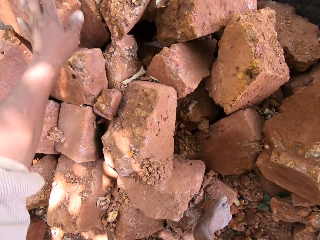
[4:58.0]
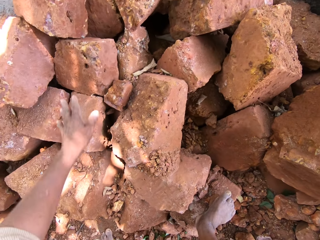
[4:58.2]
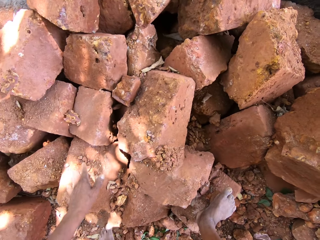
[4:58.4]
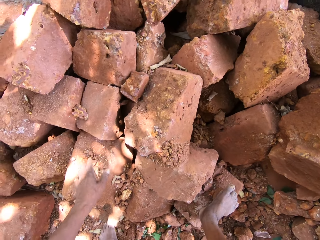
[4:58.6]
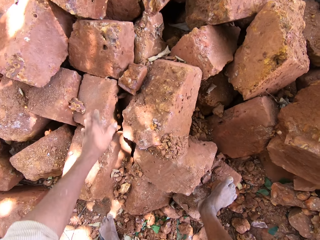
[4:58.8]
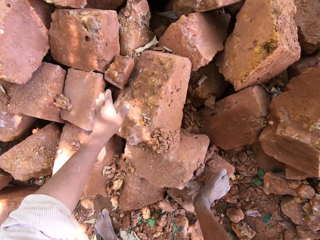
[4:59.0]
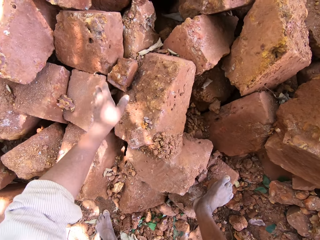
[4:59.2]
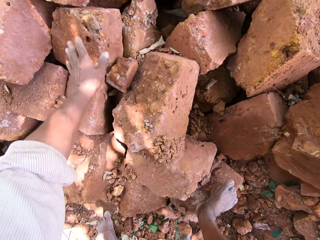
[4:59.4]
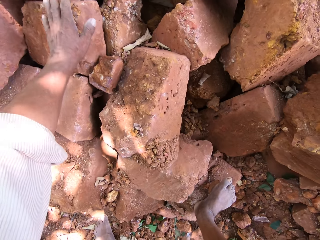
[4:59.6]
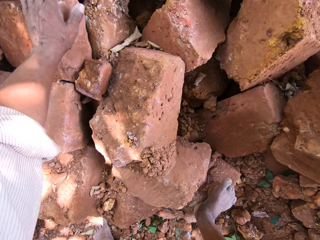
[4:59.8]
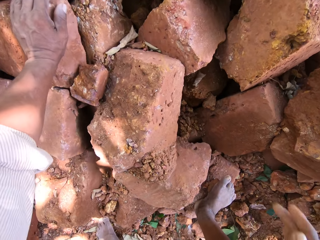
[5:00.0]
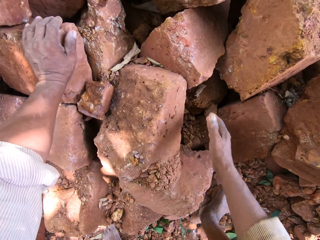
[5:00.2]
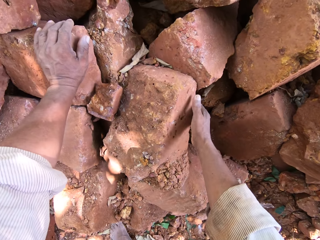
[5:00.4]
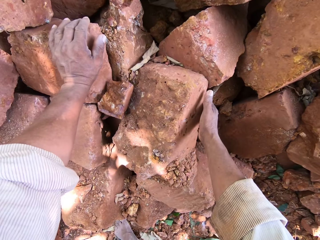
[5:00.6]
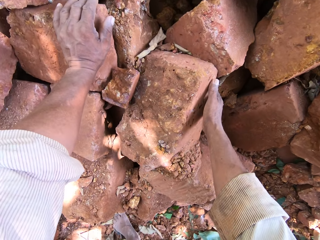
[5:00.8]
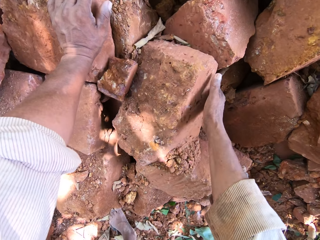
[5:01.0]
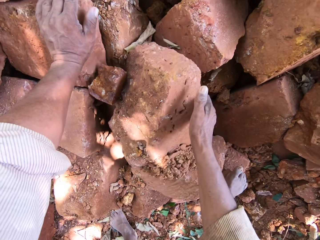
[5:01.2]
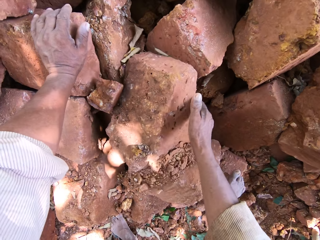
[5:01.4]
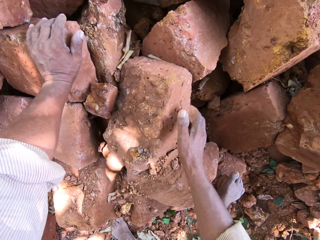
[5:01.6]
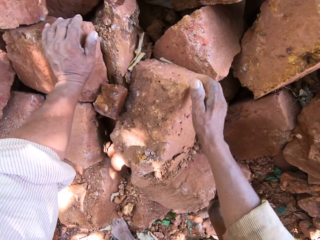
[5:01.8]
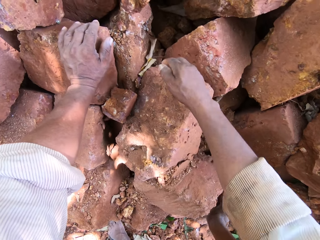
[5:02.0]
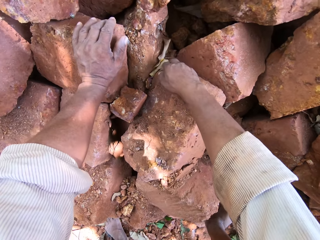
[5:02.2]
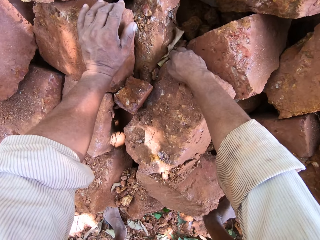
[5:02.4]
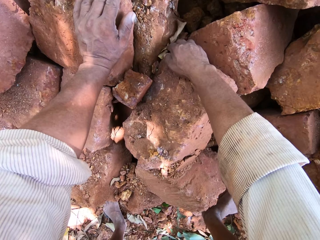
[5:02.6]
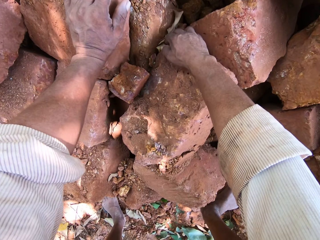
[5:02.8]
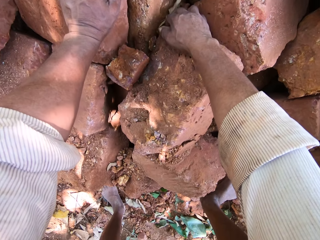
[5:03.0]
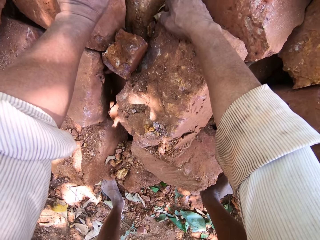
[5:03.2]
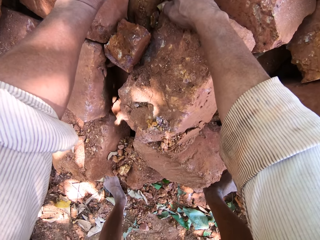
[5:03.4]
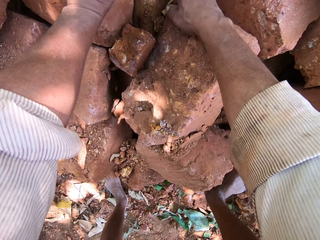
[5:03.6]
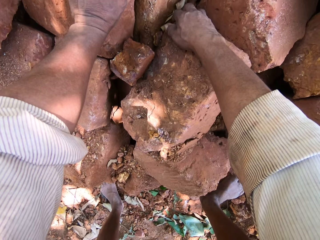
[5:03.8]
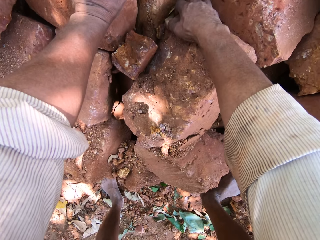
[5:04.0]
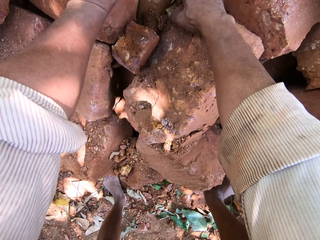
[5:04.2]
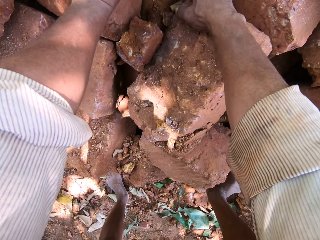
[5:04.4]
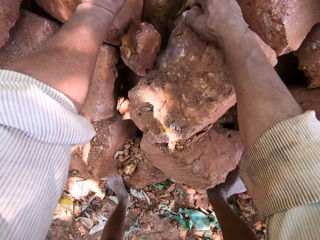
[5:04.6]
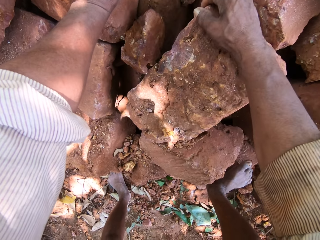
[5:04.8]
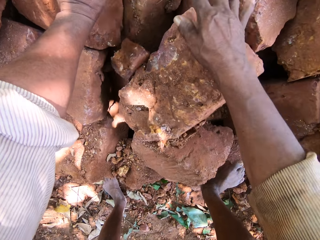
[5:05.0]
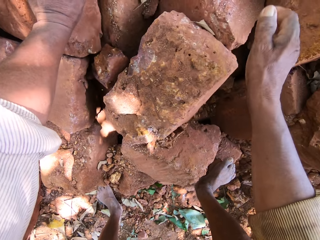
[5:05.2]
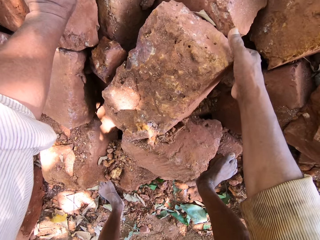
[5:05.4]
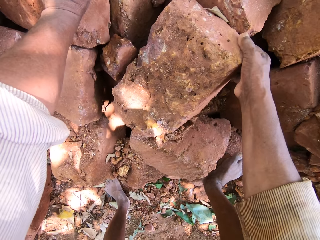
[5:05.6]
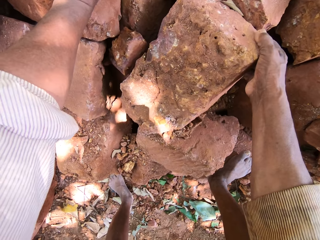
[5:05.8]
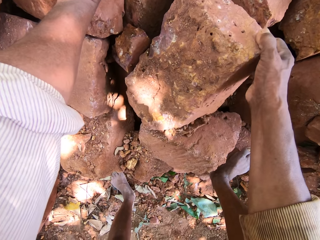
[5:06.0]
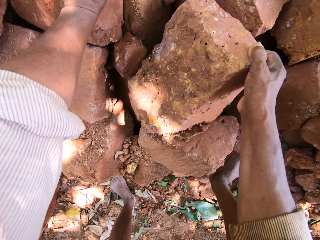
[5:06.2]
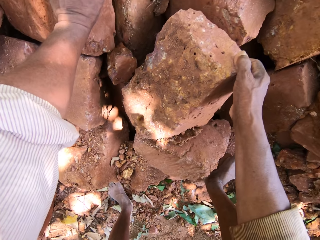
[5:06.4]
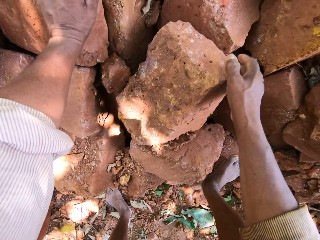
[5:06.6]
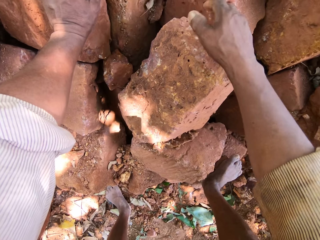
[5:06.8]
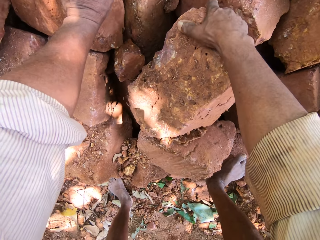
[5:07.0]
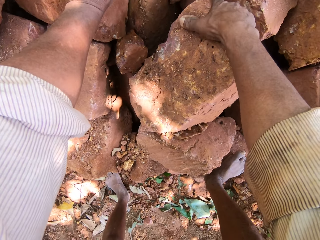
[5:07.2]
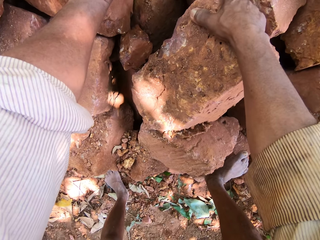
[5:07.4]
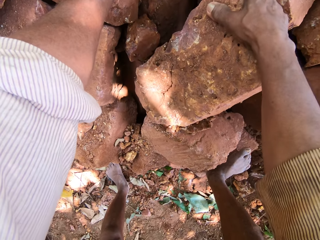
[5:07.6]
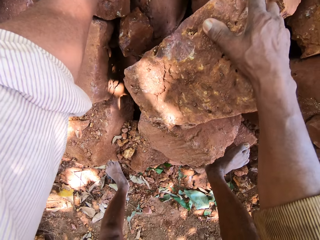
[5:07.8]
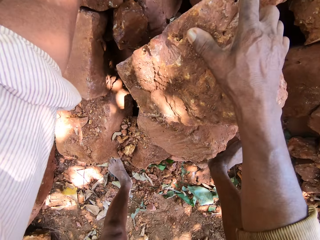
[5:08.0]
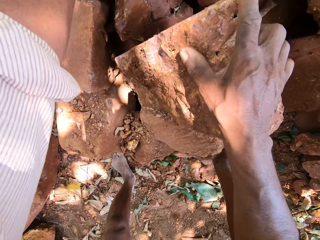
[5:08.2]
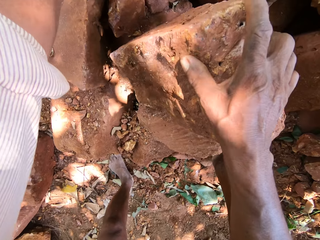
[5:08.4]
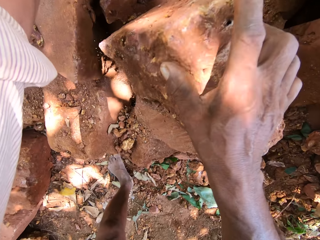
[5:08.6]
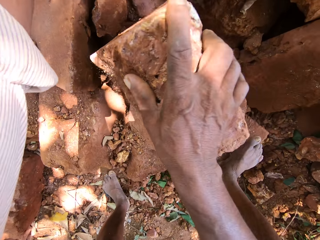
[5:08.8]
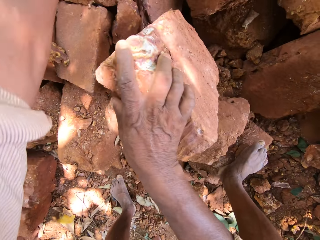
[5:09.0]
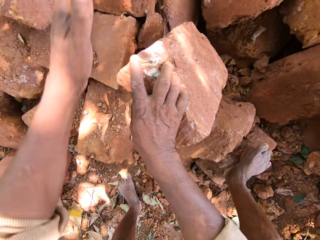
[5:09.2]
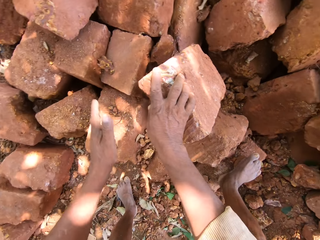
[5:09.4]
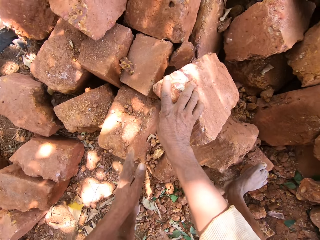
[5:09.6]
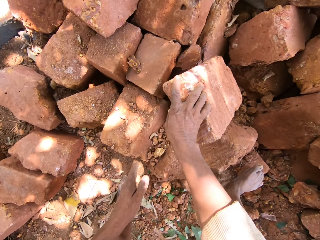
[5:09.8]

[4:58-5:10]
The camera wearer holds the brick with the left hand. He places his left hand on a brick on some bricks on the ground. He removes a brick from the bricks on the ground with his right hand. He holds the brick in both hands. He pulls the brick.

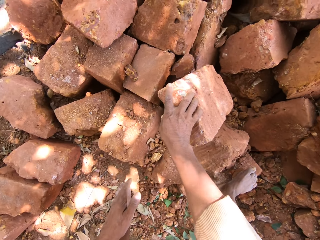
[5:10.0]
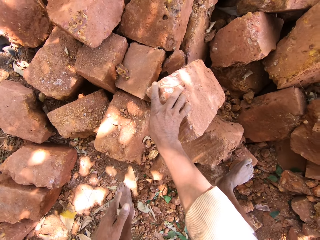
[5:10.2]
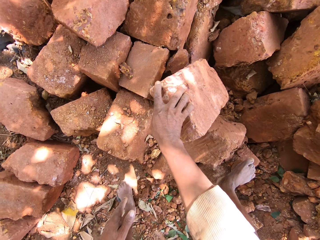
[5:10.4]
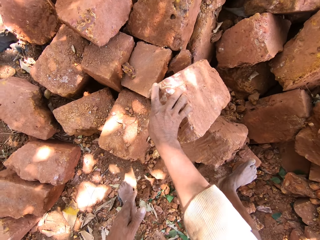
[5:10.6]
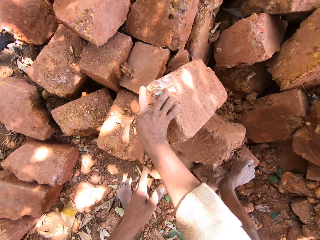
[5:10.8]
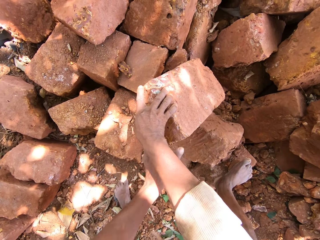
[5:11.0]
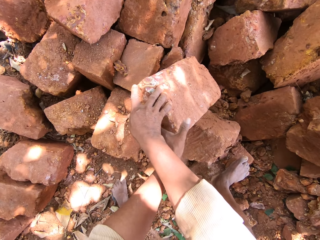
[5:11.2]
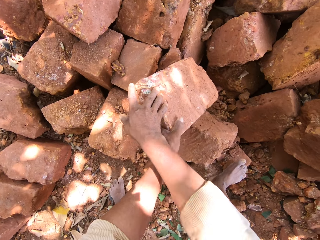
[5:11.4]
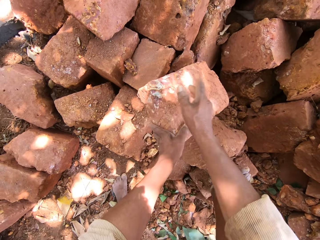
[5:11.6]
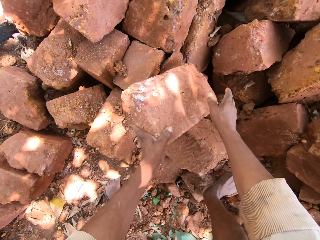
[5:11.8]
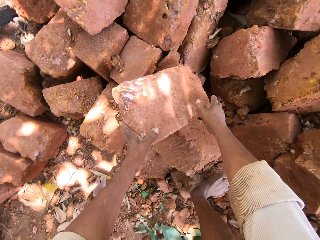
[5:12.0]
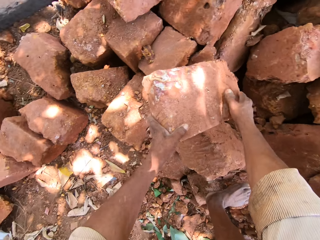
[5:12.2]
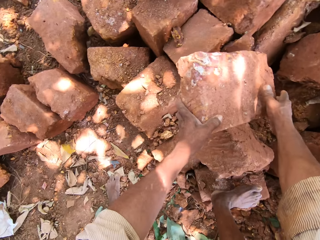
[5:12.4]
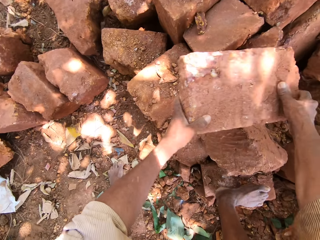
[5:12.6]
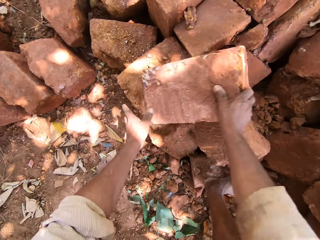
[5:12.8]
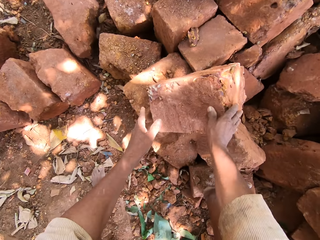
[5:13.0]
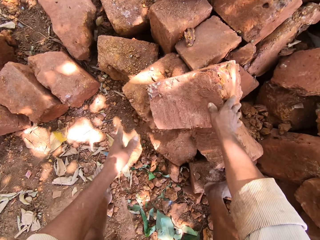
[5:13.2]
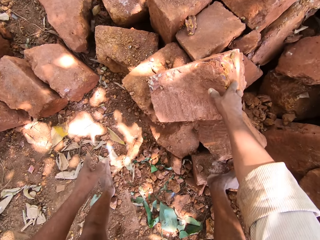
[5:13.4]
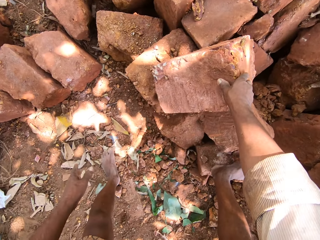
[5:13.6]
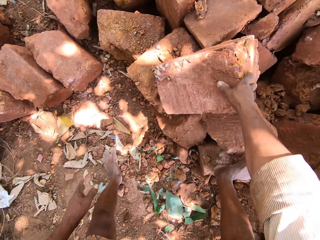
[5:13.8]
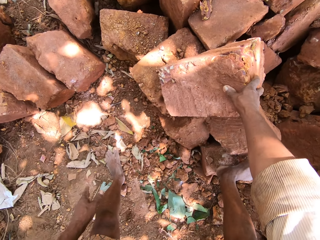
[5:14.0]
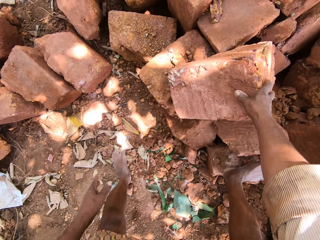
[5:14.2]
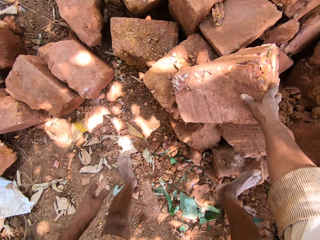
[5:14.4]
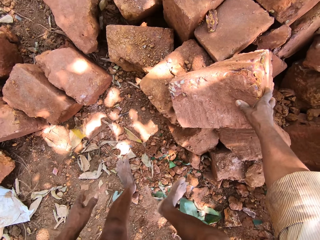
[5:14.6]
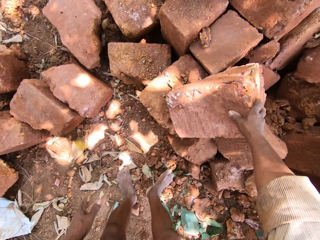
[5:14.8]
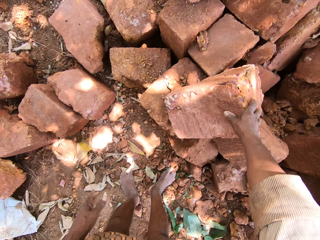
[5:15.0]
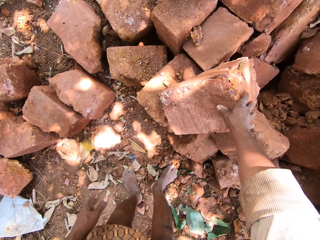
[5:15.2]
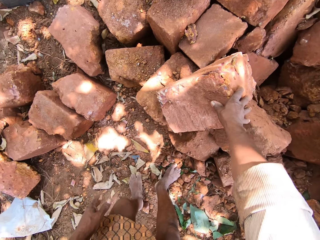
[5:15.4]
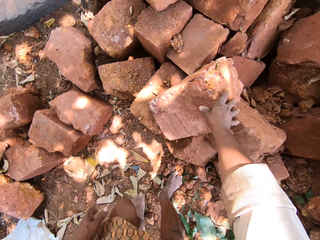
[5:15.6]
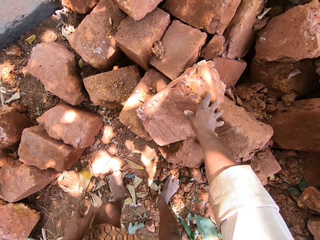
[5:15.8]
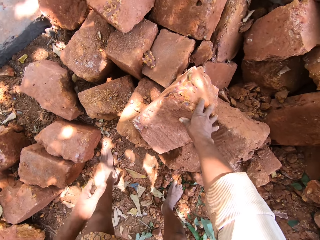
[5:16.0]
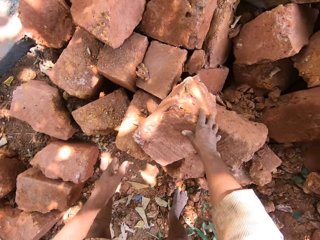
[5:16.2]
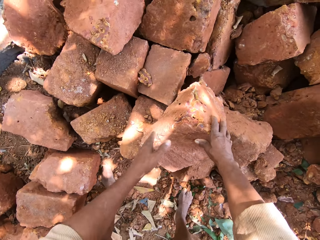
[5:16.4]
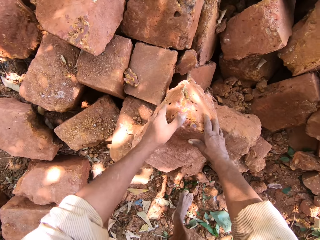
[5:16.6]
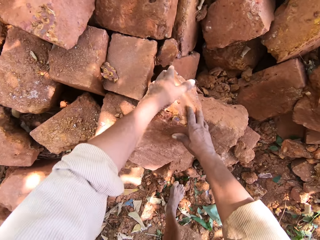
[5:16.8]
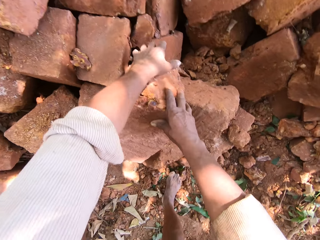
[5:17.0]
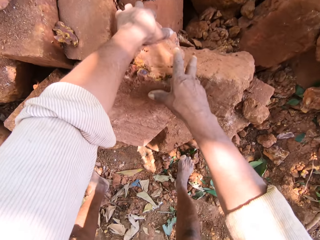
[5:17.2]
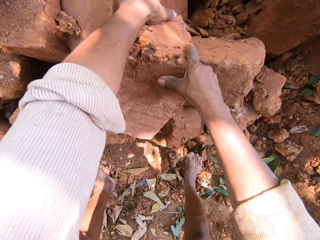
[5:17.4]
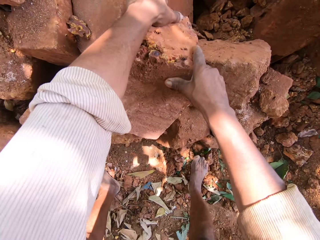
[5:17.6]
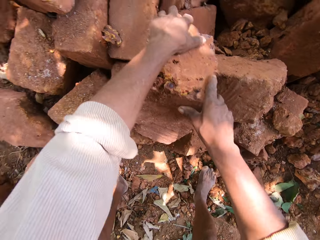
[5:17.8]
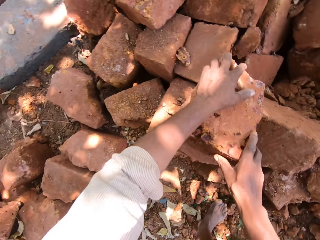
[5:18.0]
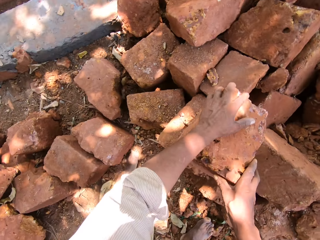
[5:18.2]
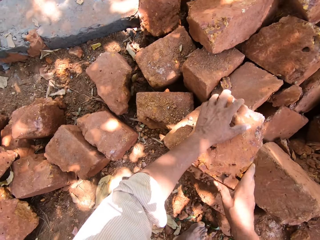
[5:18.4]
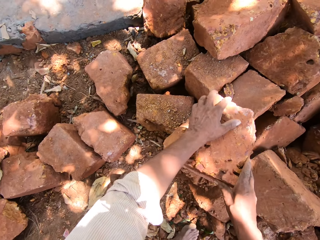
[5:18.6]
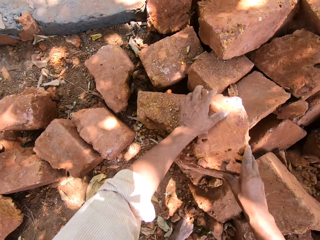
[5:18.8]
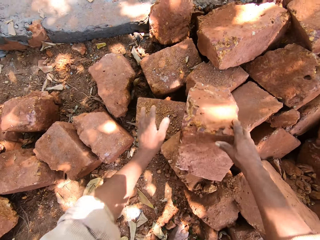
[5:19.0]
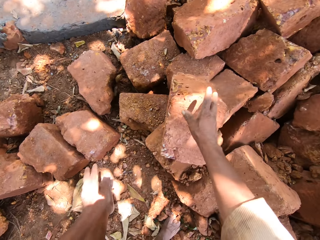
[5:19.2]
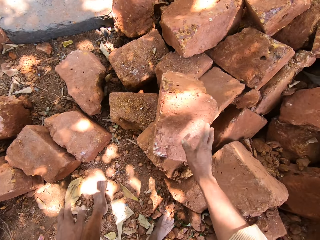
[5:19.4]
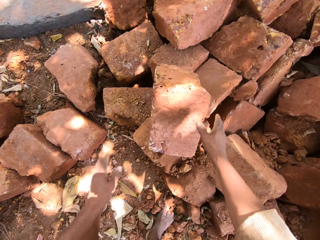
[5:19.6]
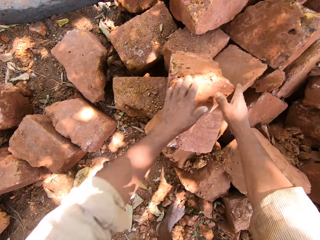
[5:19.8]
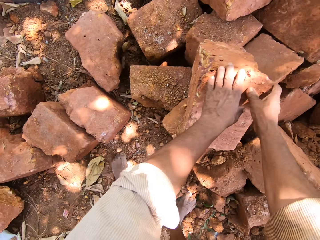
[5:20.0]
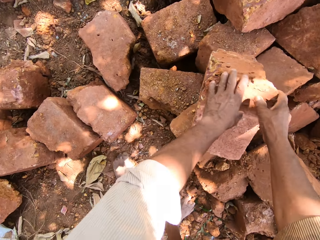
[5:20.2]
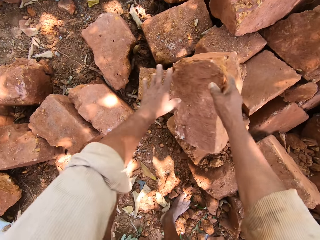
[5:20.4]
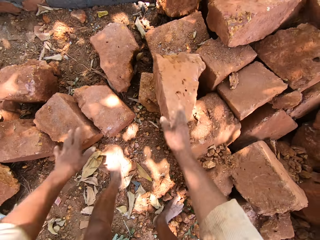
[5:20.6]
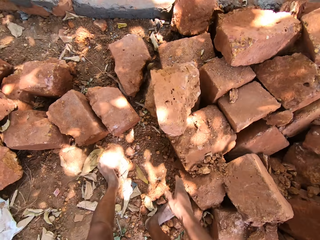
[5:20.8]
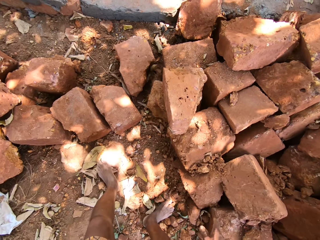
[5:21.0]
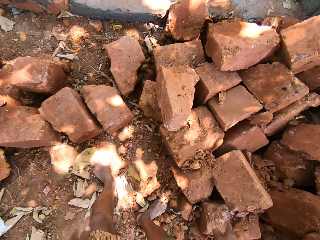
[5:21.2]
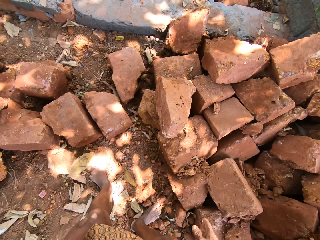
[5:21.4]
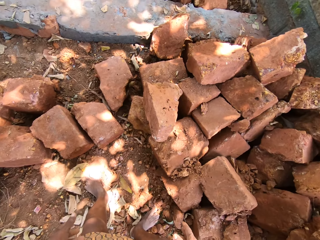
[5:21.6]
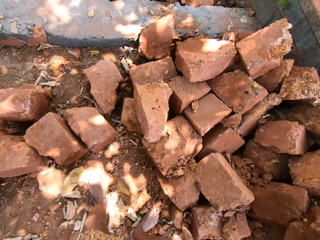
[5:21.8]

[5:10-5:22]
The camera wearer holds the brick with both hands. He removes his right hand from the brick on the bricks on the ground. He turns the brick on the bricks on the ground with both hands. He picks up the brick with both hands. He removes his right leg from the brick on the ground. He places his right leg on the ground. He moves the brick on the bricks on the ground with both hands. He drops the brick. He moves the brick on the bricks on the ground with both hands again.
